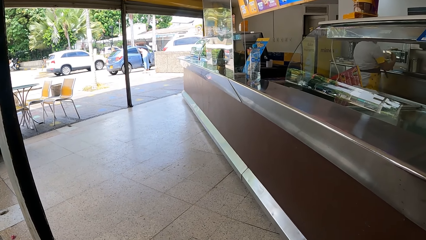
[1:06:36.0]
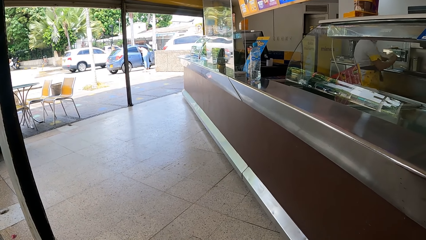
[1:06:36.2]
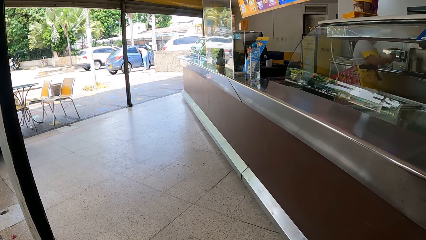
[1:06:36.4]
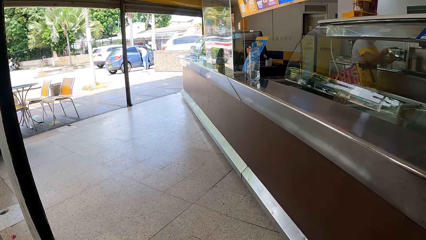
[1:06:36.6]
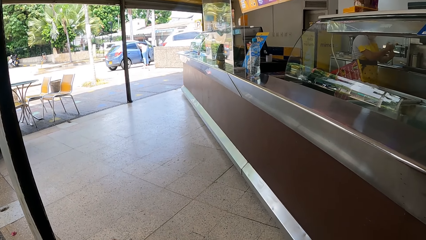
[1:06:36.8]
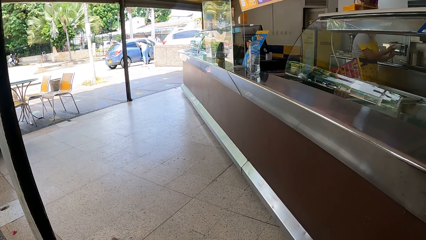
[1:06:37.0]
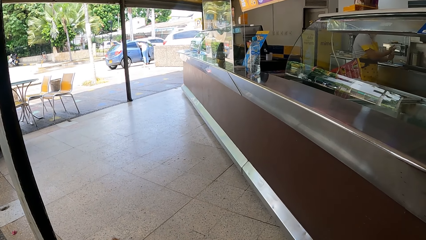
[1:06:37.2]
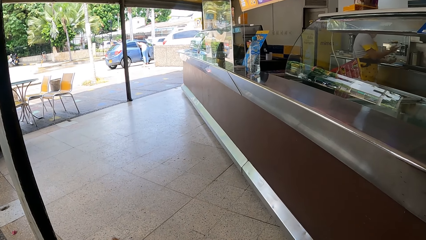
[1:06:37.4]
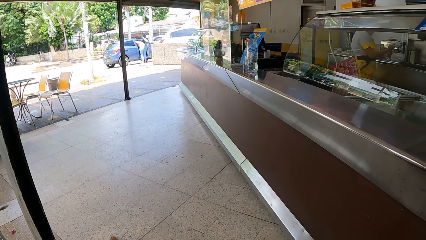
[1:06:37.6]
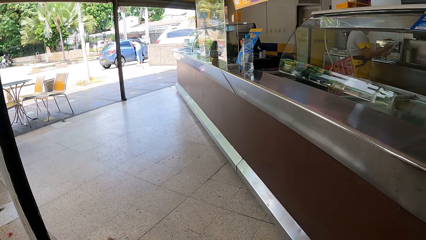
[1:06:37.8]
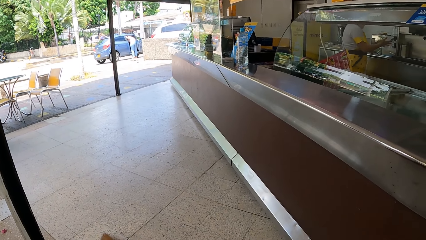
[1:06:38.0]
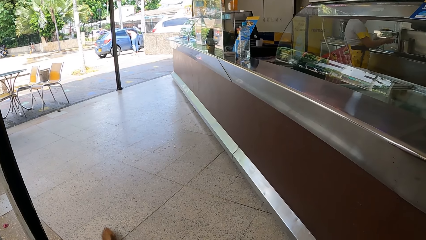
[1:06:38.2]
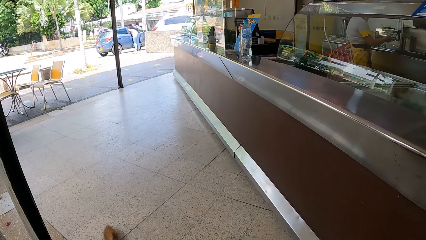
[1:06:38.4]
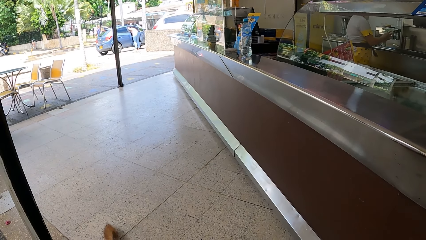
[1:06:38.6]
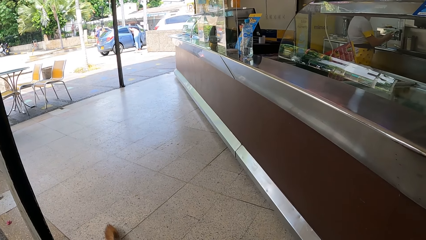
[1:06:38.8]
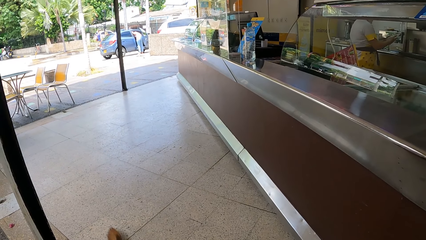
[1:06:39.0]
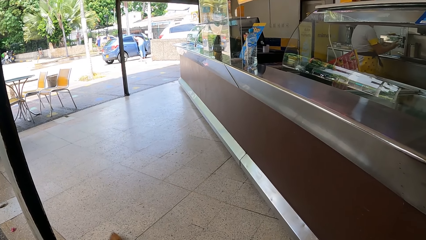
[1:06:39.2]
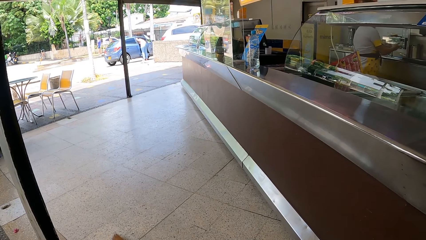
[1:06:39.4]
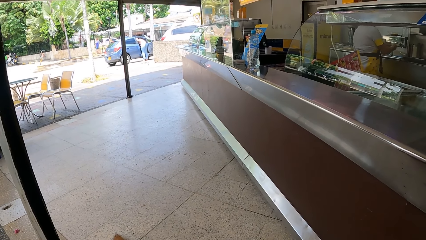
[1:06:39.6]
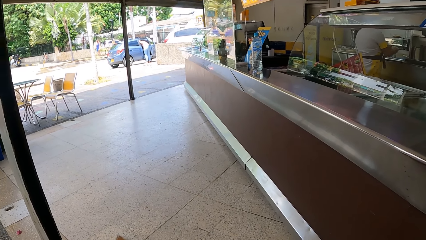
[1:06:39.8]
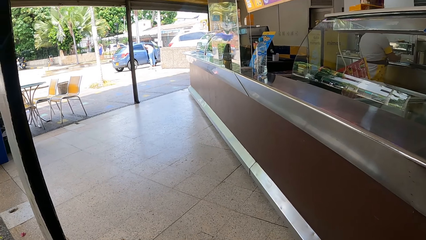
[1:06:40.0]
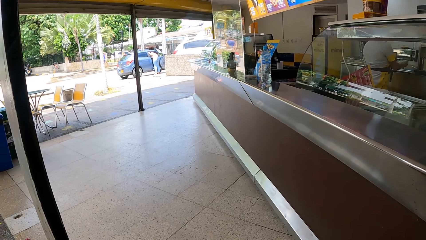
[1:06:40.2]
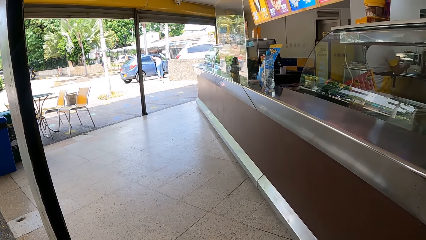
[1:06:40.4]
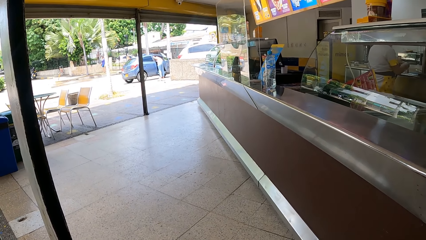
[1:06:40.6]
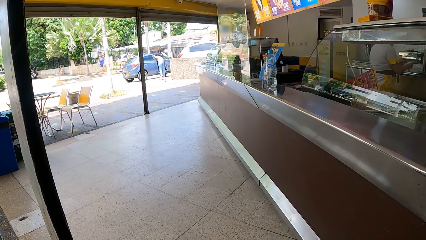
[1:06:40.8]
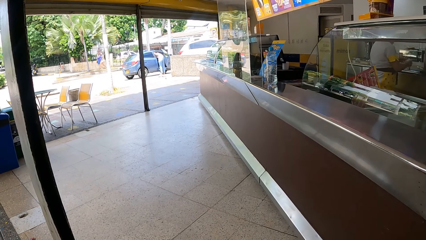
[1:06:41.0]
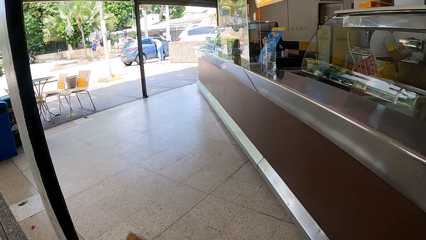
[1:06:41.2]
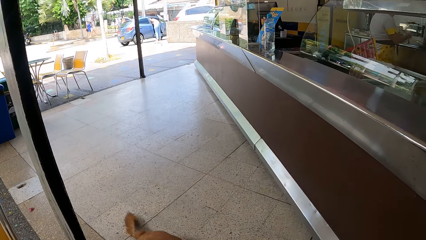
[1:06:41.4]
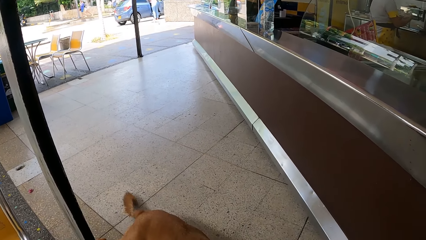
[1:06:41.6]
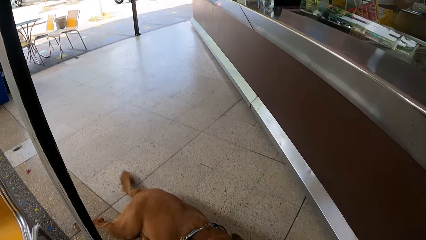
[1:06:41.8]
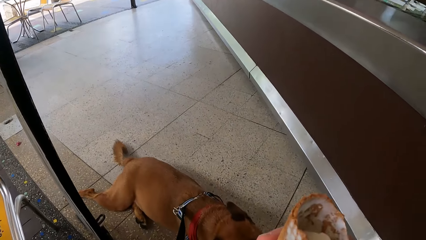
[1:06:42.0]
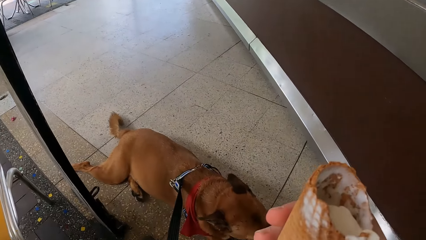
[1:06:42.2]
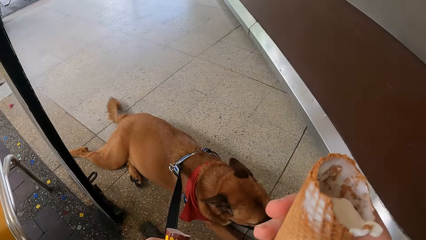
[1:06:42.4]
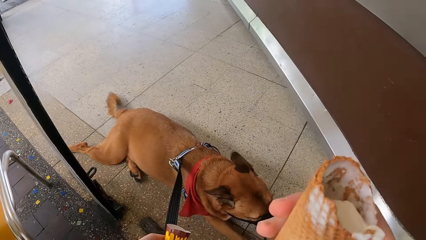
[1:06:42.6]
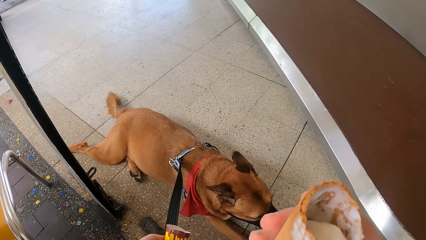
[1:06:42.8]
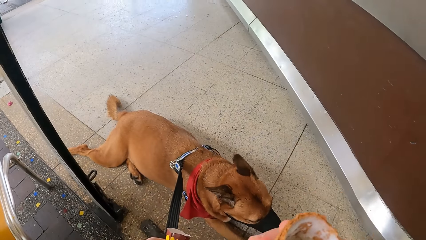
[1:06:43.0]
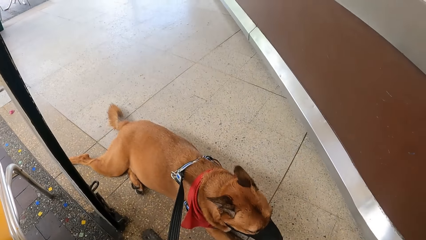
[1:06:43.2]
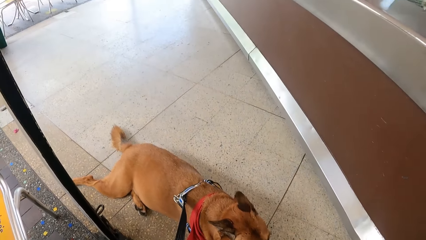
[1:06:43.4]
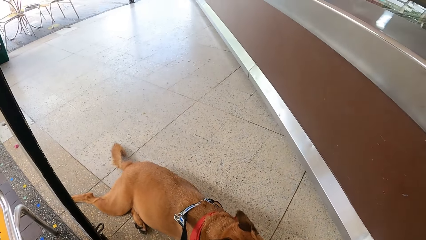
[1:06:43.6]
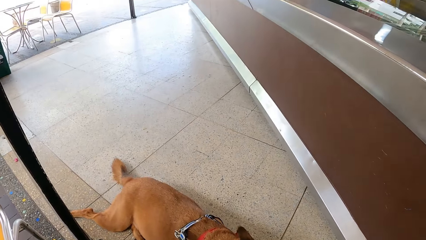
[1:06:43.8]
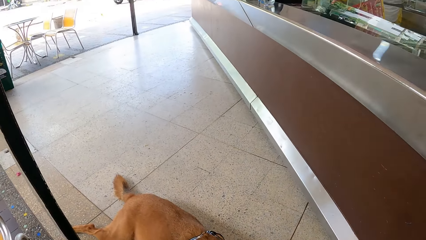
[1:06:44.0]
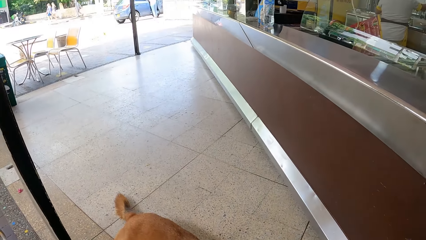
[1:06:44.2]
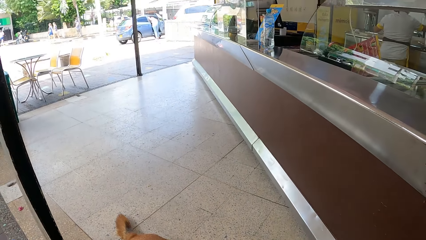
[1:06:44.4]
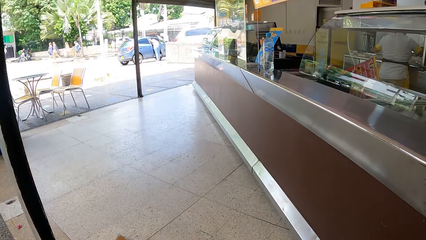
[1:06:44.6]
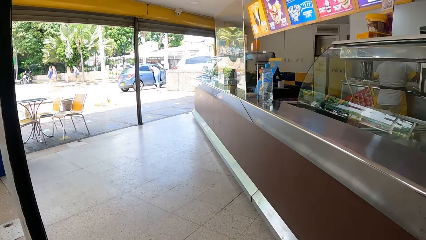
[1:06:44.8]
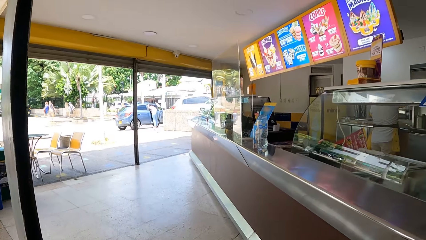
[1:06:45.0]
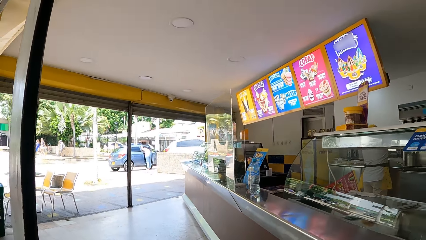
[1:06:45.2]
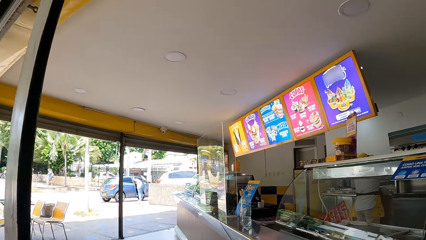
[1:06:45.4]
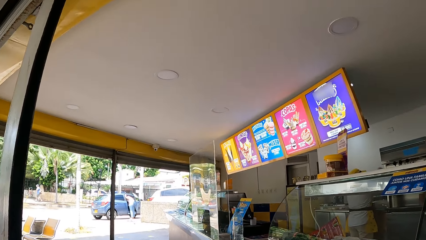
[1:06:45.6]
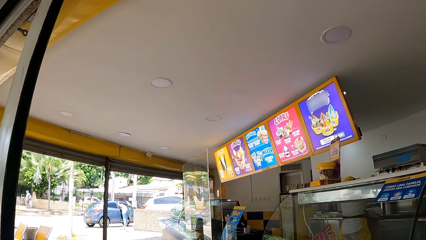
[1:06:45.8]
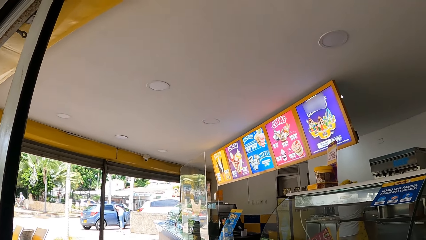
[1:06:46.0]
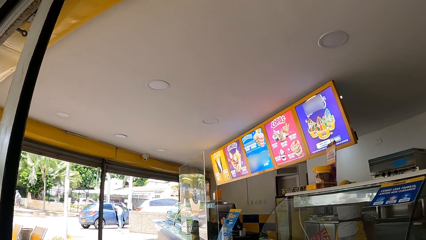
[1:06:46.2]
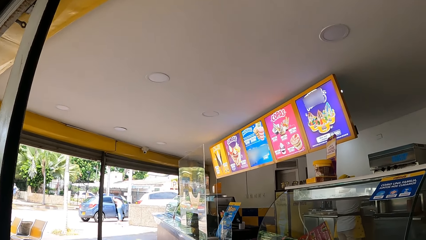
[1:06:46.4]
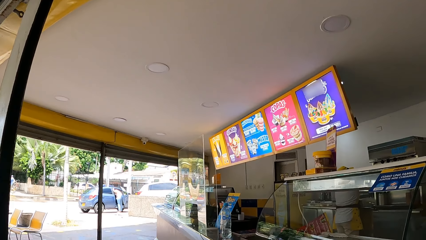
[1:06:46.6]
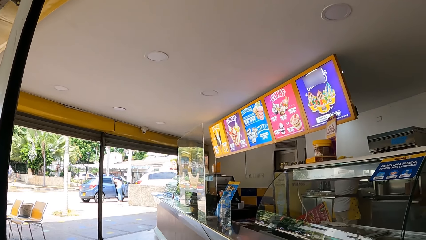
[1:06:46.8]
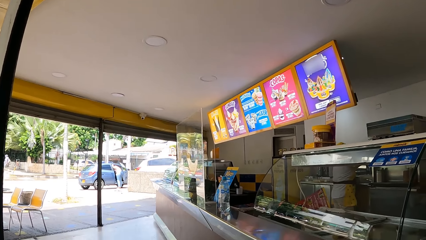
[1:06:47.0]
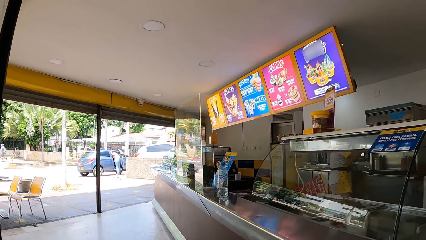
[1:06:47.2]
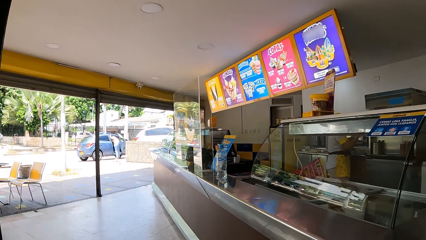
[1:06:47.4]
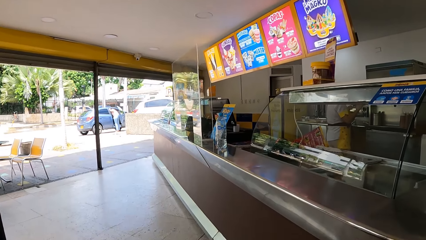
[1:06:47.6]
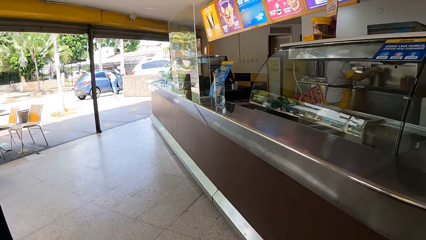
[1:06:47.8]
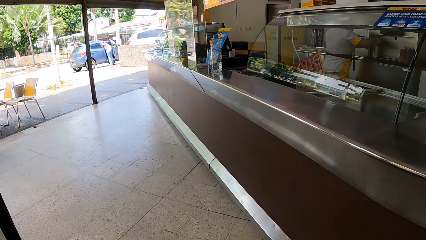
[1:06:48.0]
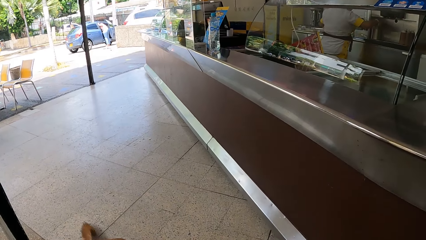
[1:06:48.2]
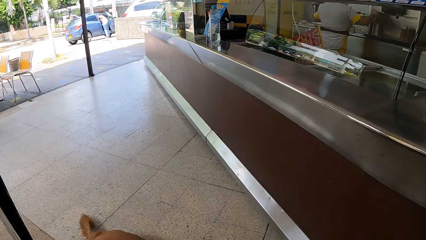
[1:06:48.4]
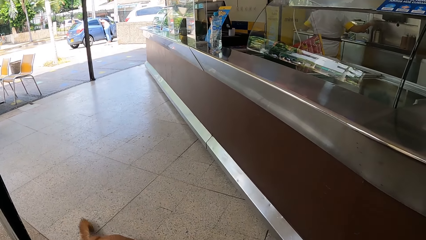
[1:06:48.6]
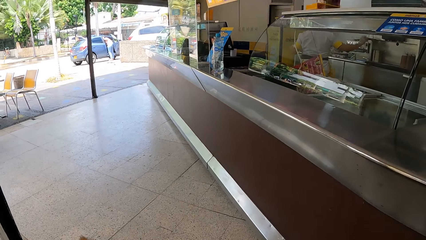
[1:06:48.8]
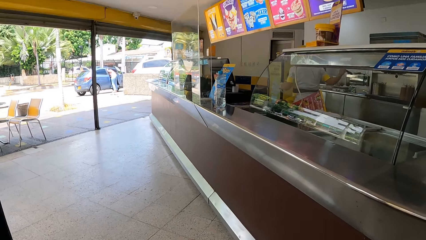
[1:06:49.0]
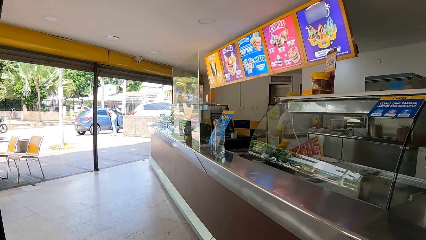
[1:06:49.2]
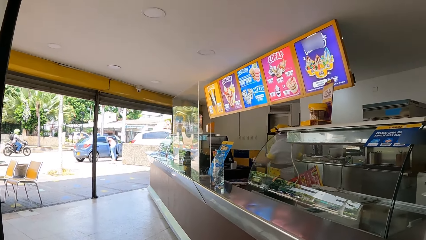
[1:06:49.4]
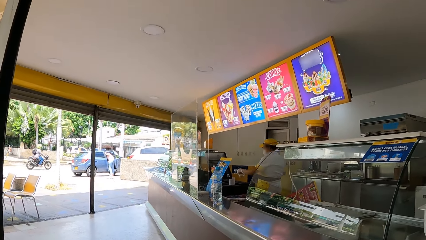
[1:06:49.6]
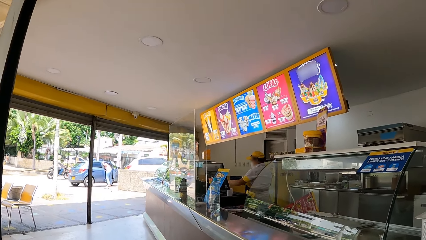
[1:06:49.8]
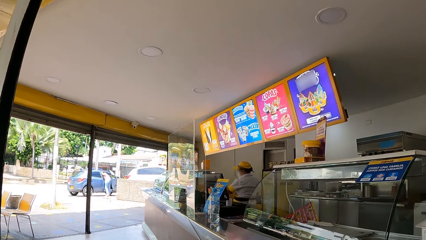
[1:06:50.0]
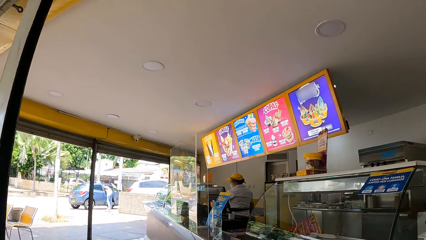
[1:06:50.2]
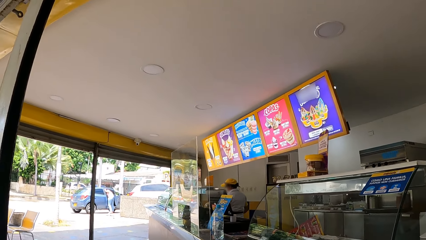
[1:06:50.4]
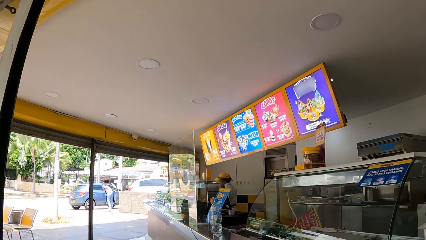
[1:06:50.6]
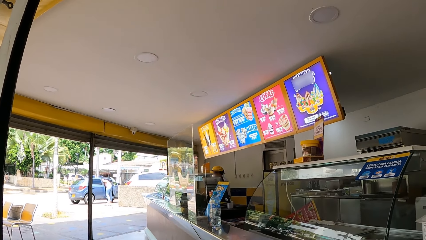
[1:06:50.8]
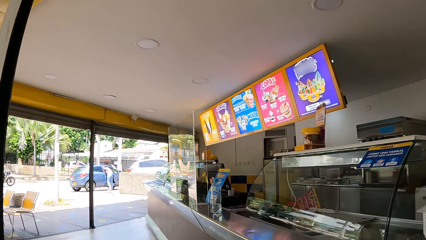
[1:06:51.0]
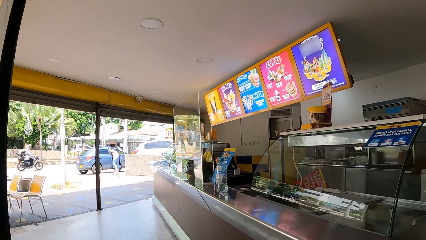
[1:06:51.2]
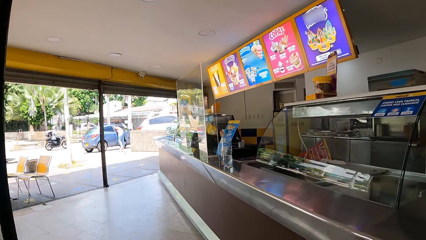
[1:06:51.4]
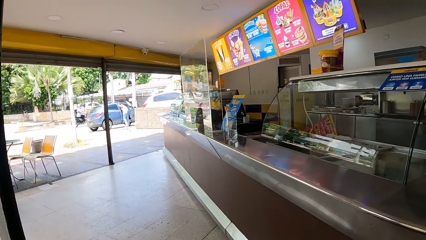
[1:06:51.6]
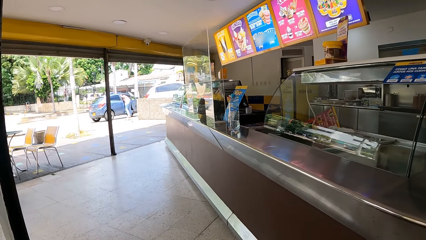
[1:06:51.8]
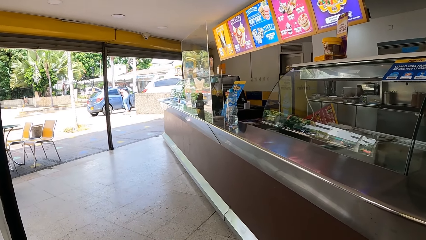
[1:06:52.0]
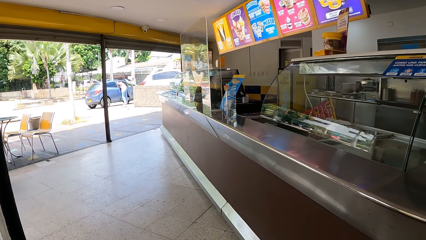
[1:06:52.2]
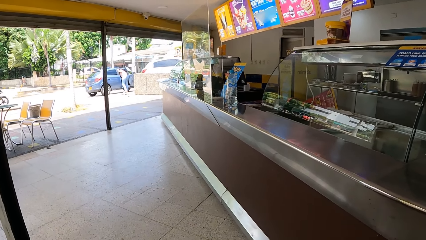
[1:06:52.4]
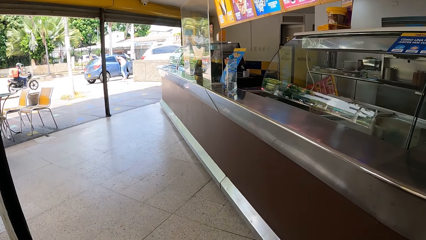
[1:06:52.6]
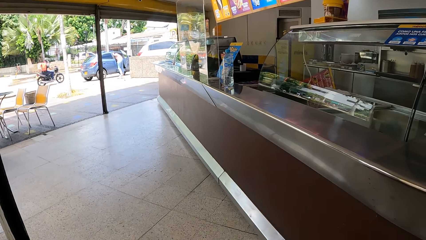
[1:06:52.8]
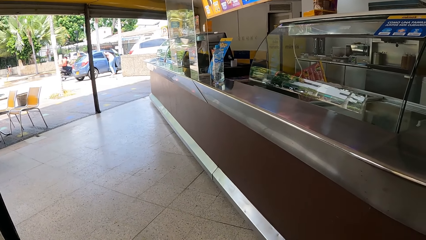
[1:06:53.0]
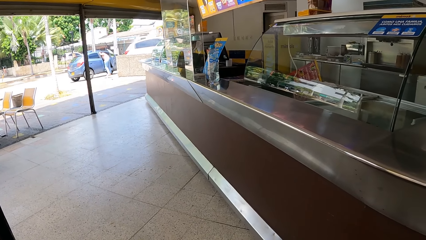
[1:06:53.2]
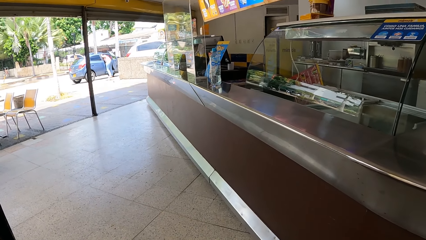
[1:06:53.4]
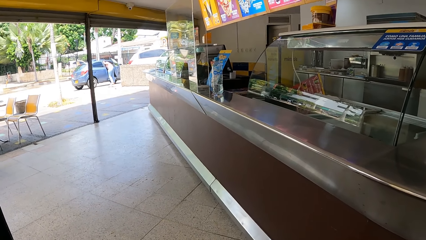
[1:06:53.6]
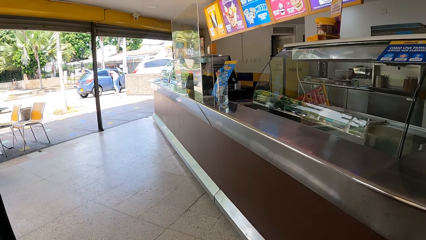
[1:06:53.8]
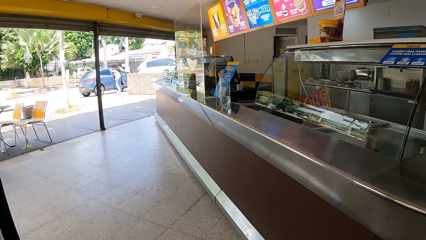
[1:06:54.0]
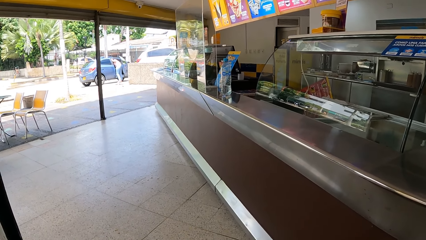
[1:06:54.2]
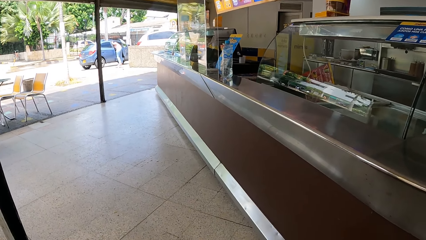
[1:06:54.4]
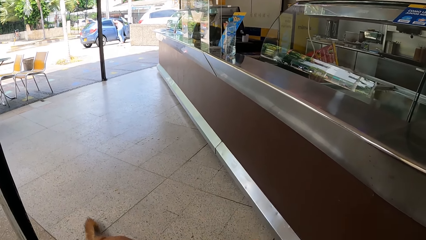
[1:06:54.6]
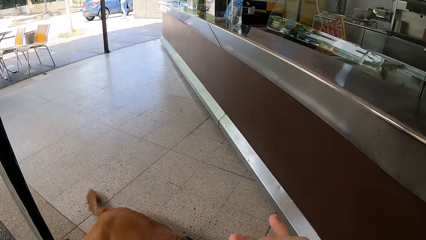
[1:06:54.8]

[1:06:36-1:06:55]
The camera wearer holds ice cream with the right hand. They look around.
